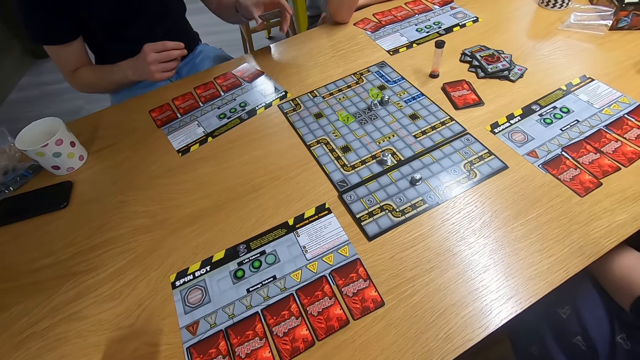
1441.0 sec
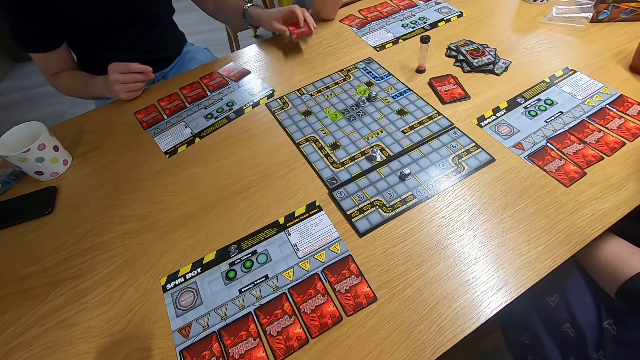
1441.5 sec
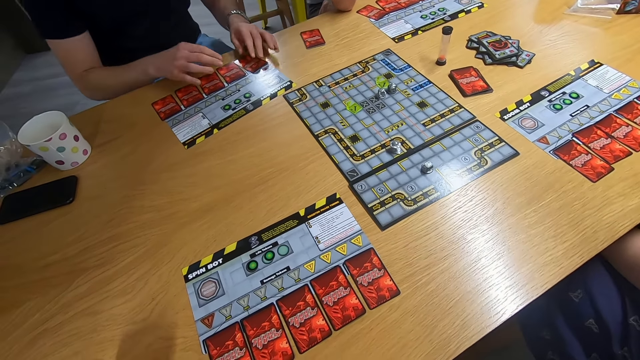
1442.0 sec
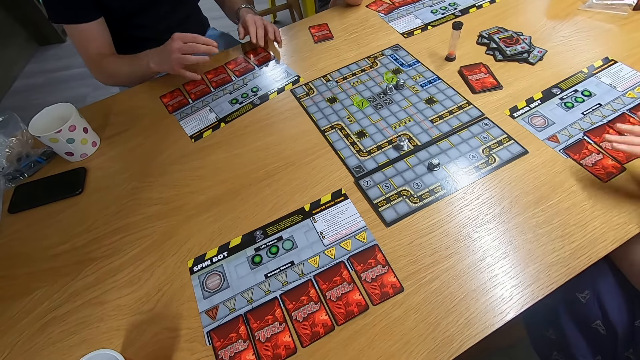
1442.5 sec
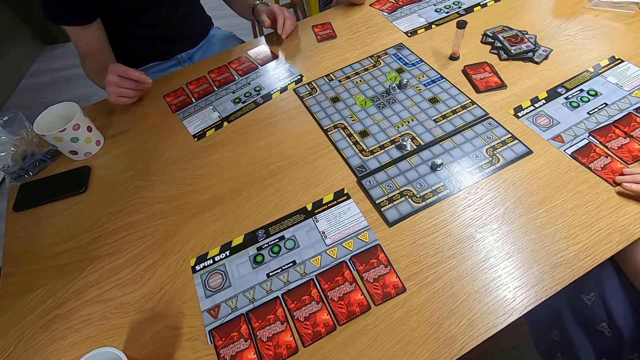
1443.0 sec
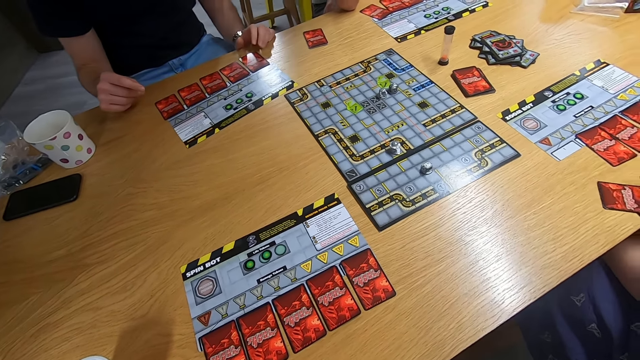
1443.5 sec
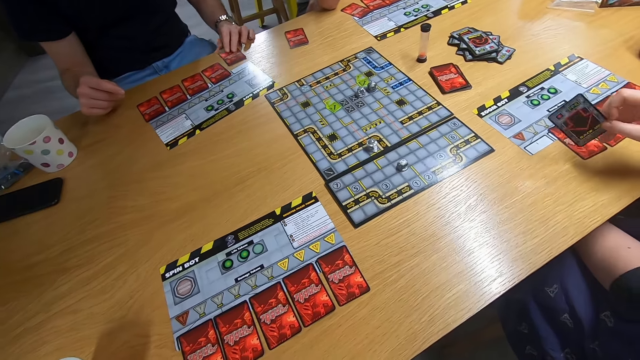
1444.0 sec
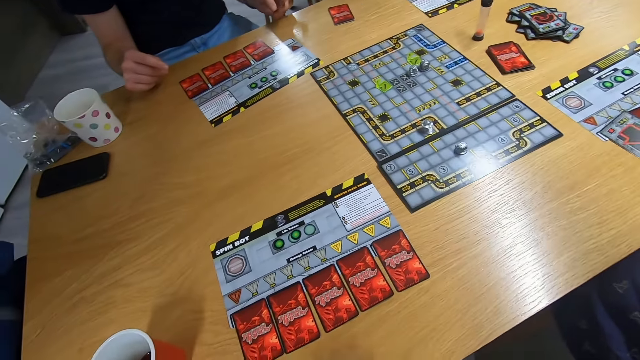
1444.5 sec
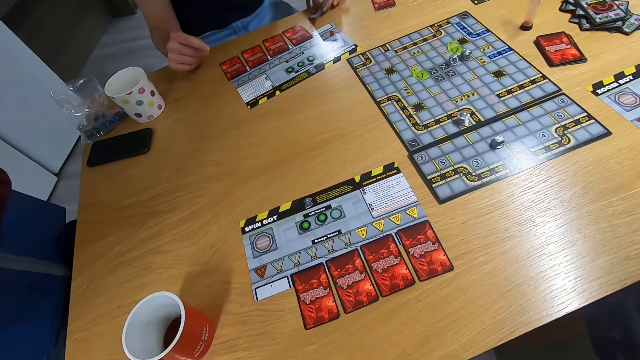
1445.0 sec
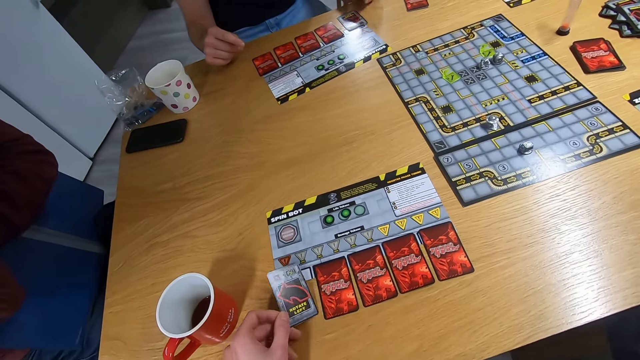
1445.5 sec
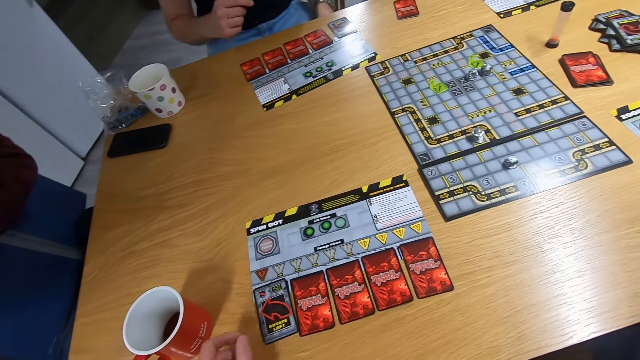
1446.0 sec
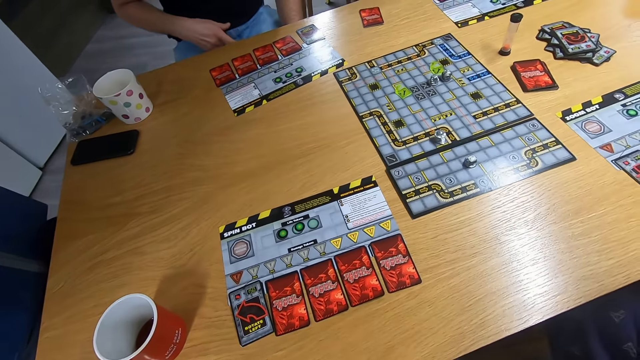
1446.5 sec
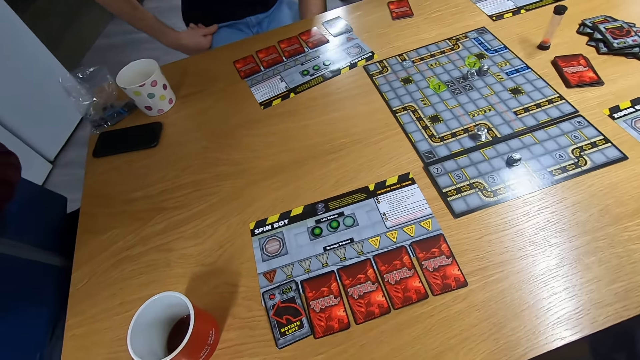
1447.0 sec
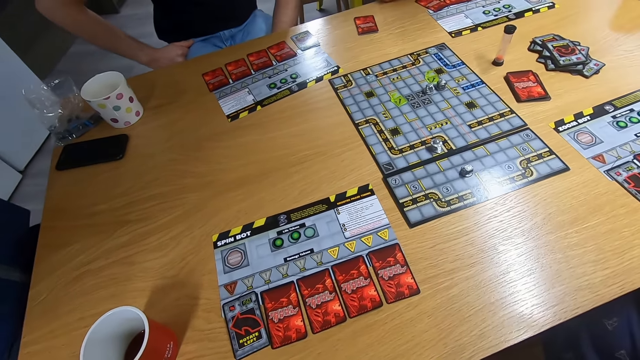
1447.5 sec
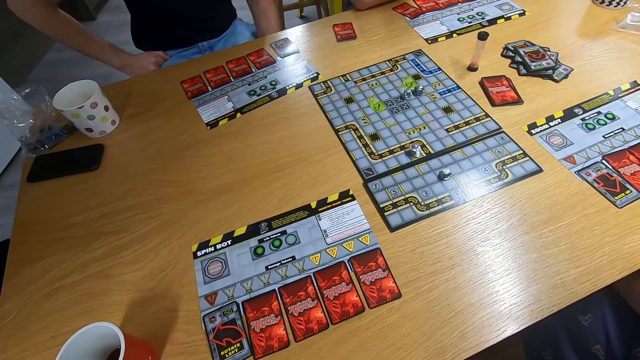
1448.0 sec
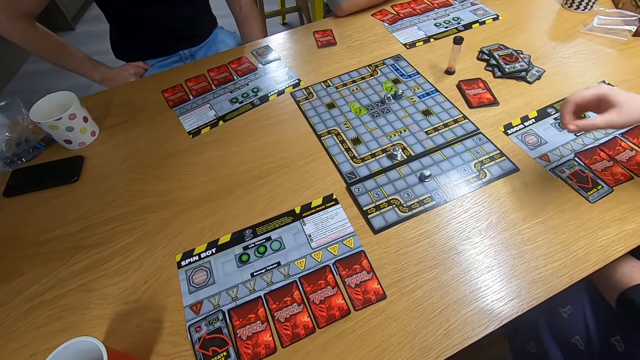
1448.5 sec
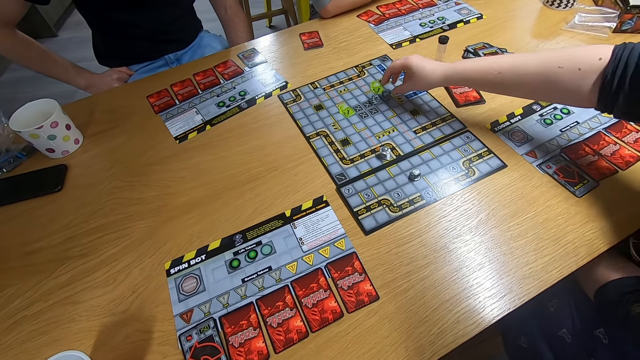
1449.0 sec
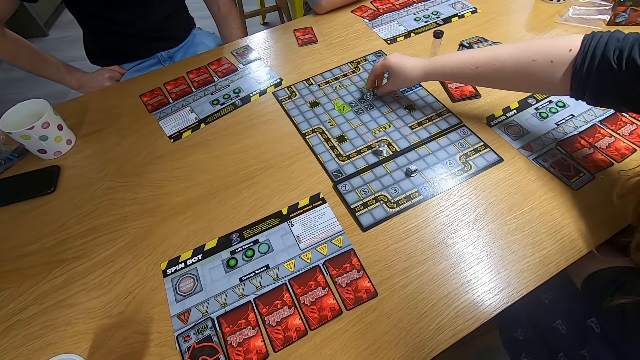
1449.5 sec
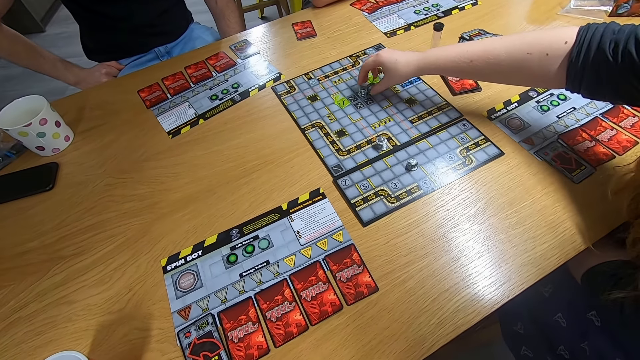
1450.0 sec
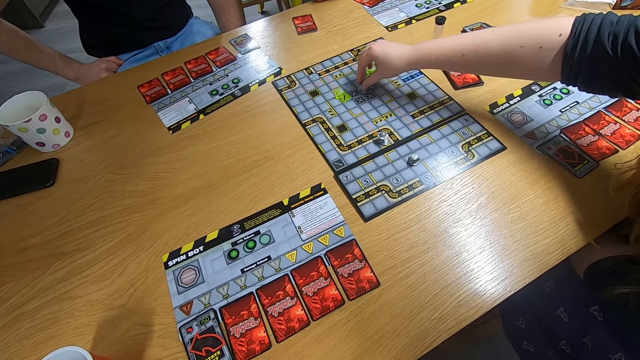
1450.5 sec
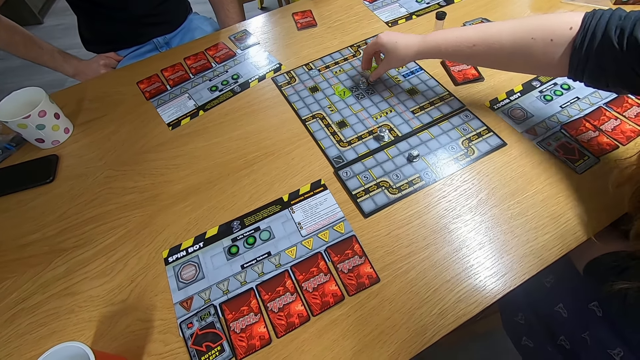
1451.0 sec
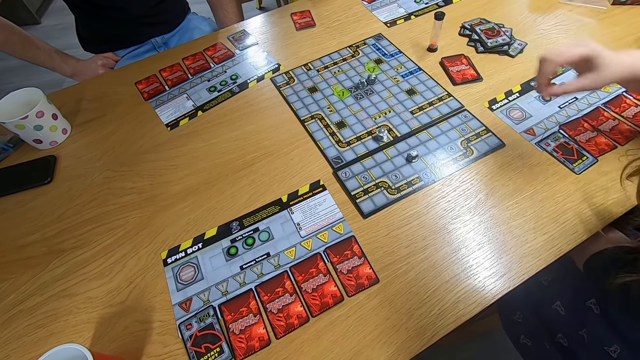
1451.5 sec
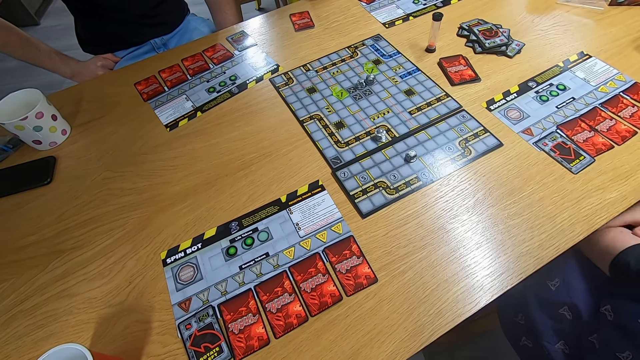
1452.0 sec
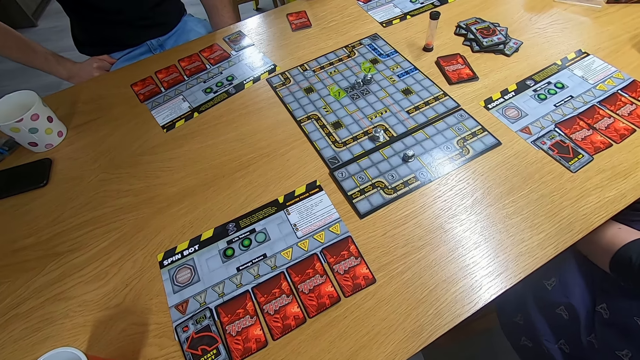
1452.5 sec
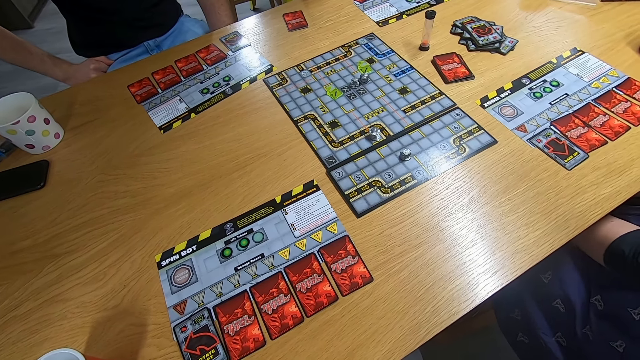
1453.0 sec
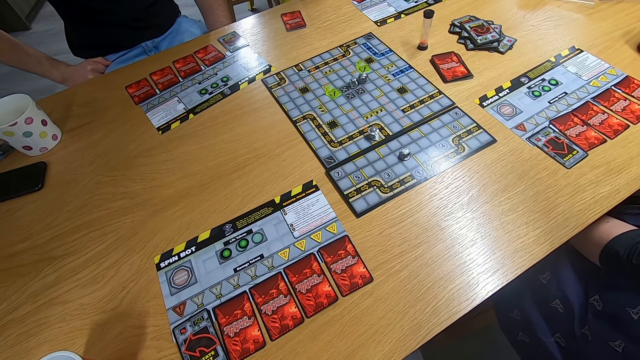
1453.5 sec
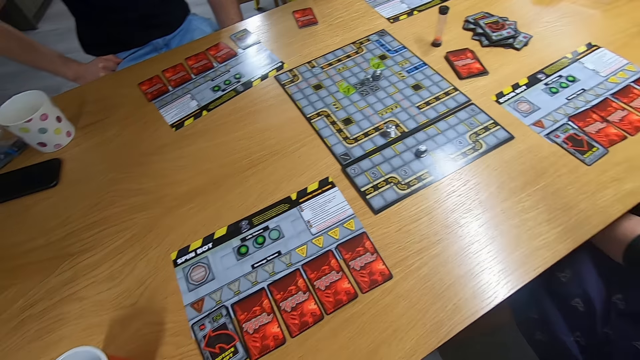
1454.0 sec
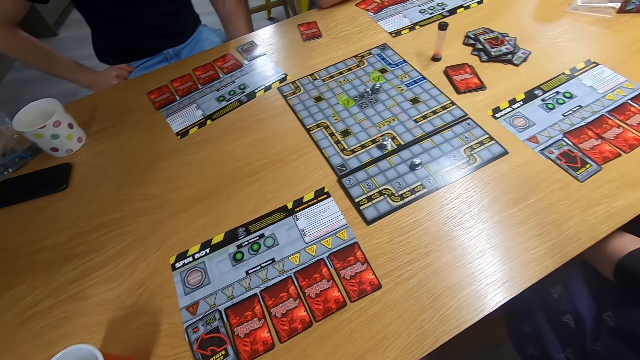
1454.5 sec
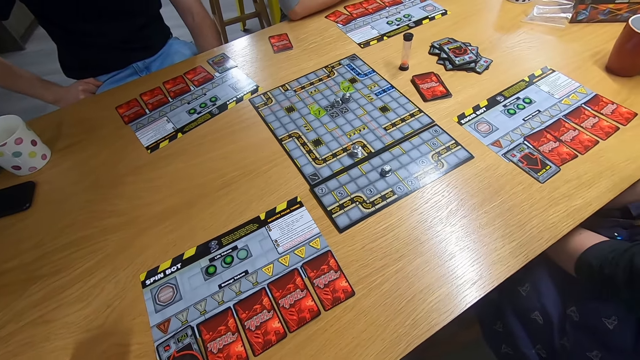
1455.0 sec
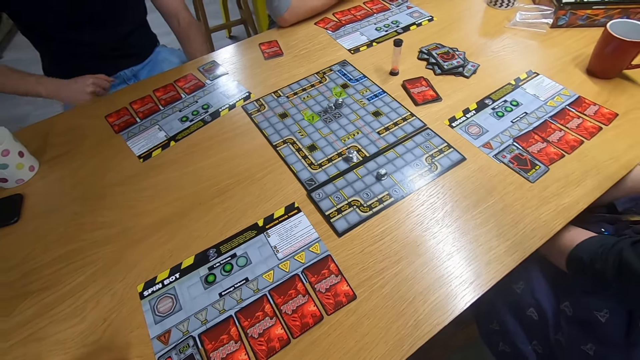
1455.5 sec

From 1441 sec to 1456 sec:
A man drops the card on the desk and touches the cards with both hands. A lady pulls the card with the right hand and turns the card on the desk. The camera wearer moves the card on the desk. They play the sequence game. They turn the card with the left hand and drop the card on the desk. The lady swings the right hand and plays the board game. The camera wearer stares at the cards.

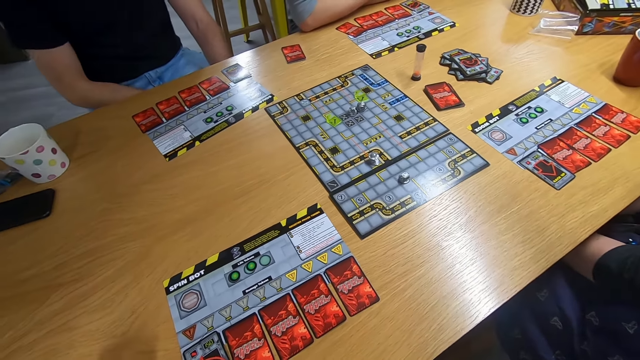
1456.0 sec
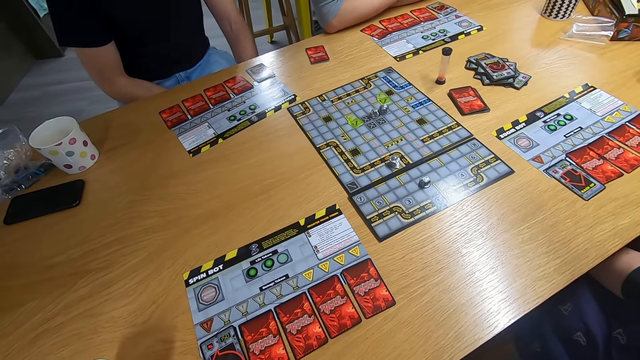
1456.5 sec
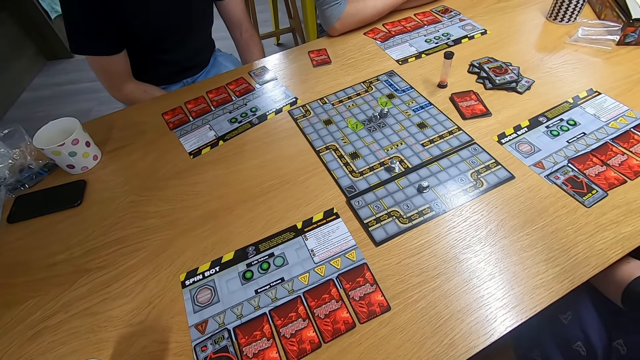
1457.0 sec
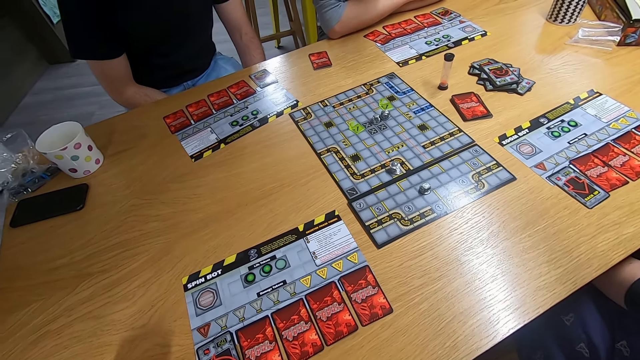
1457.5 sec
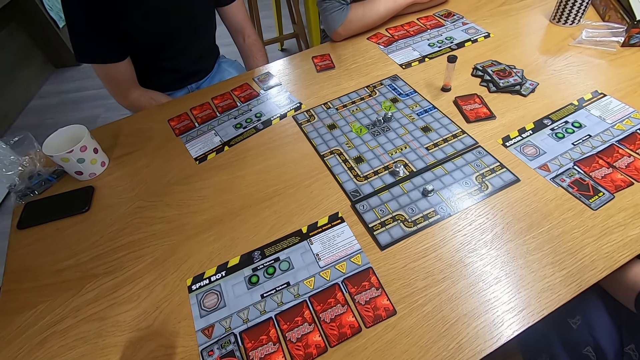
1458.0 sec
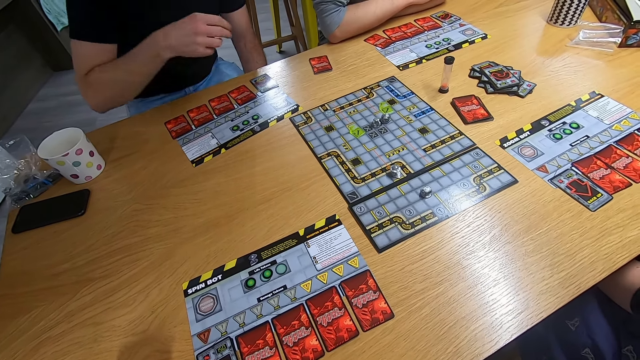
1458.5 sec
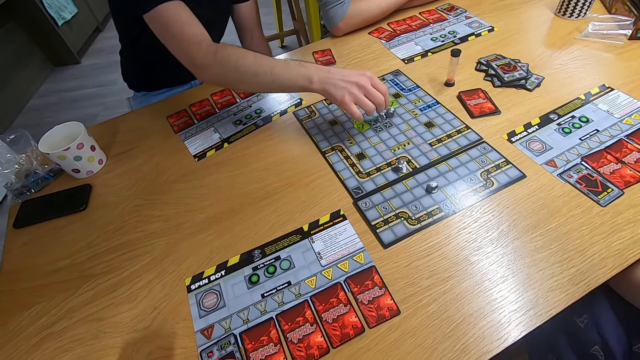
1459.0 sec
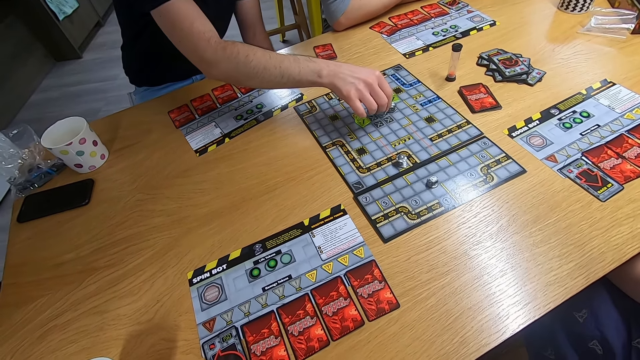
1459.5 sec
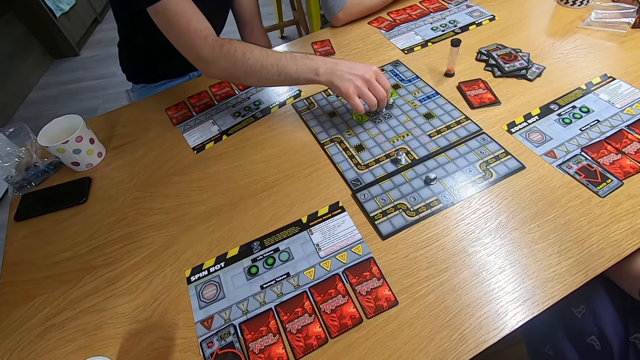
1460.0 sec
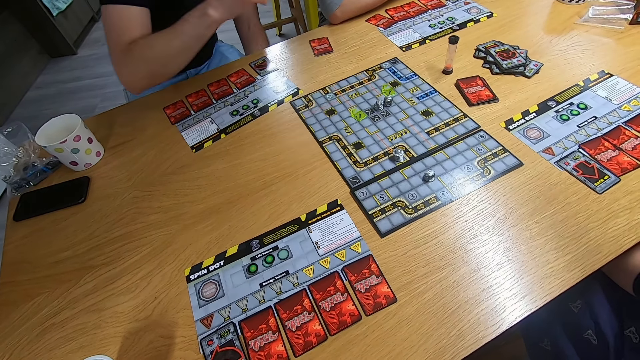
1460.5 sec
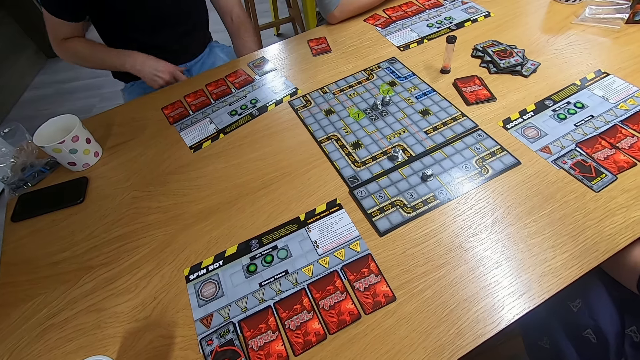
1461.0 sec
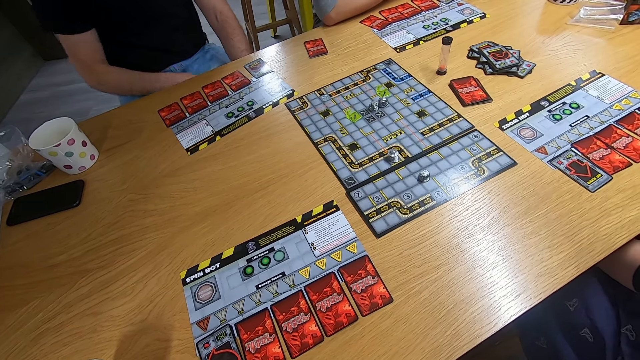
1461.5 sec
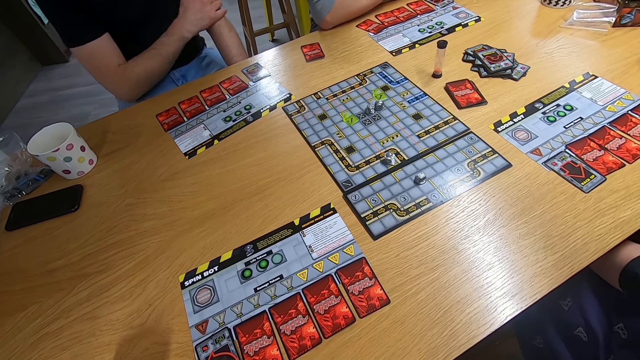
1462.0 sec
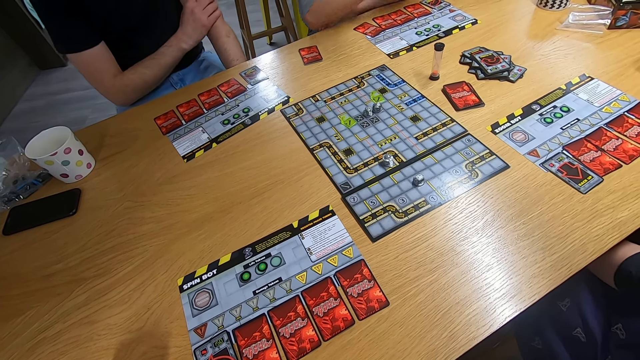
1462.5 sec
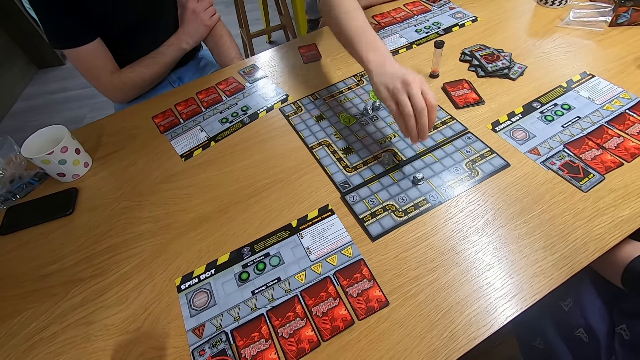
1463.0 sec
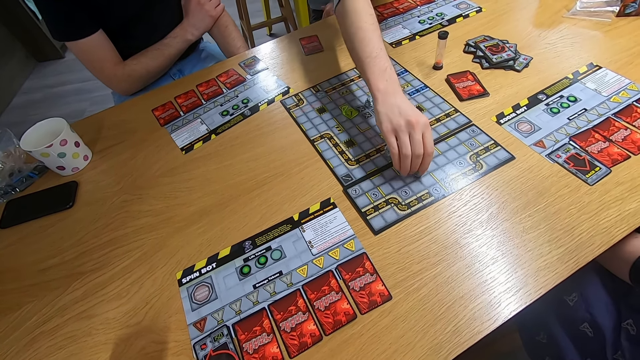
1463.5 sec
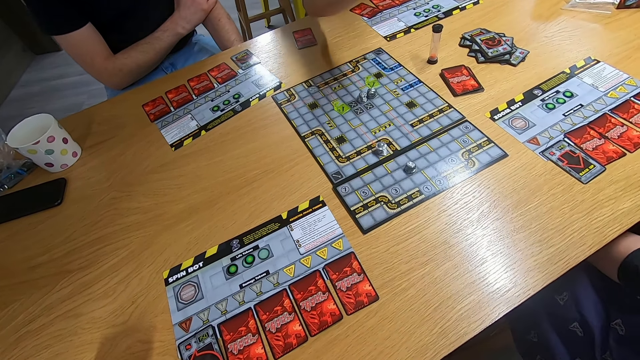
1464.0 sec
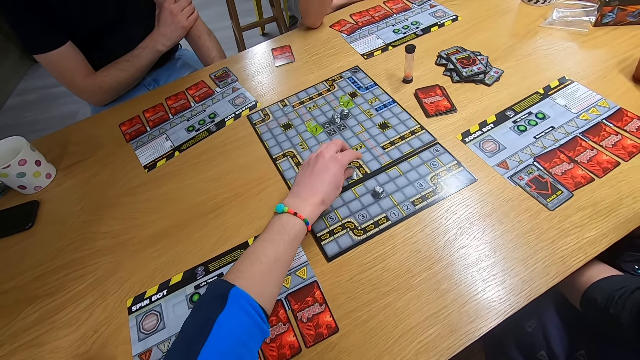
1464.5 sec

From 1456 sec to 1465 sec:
A man swings the right hand and plays the board game. The camera wearer touches the left hand. Another man swings the right hand and plays the board game. The camera wearer swings the left hand.
